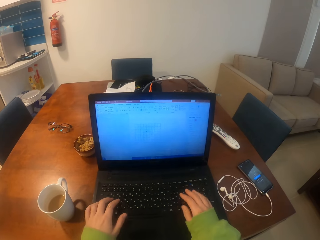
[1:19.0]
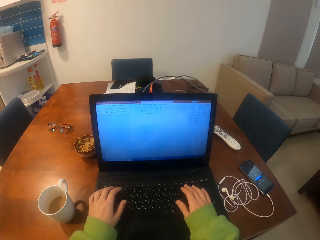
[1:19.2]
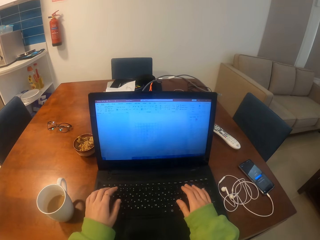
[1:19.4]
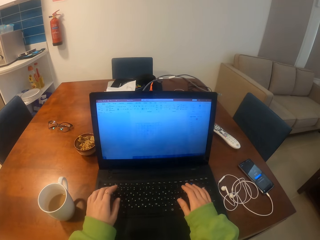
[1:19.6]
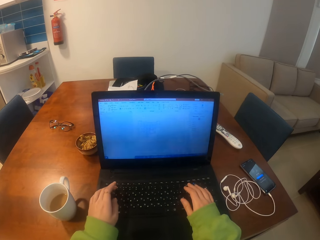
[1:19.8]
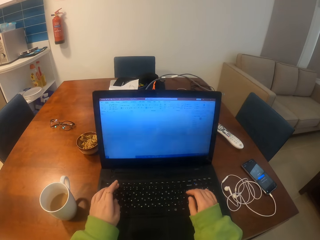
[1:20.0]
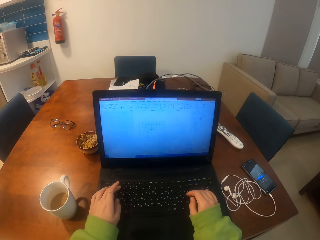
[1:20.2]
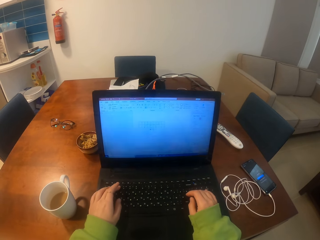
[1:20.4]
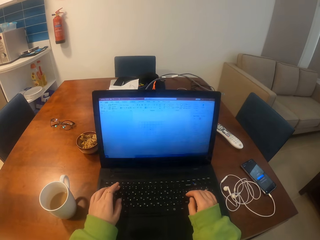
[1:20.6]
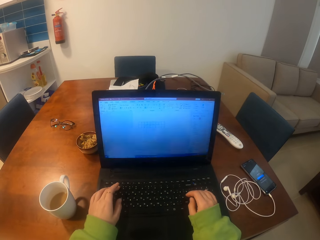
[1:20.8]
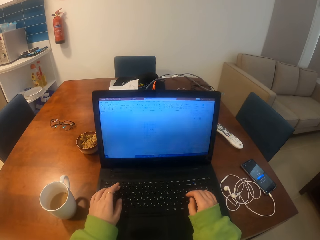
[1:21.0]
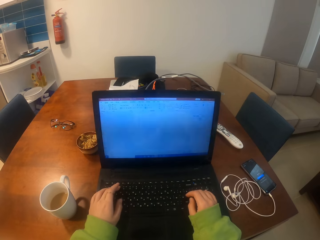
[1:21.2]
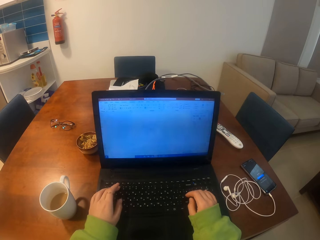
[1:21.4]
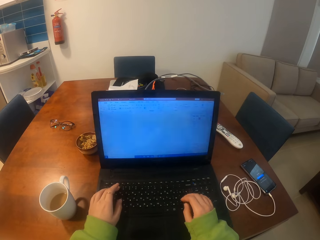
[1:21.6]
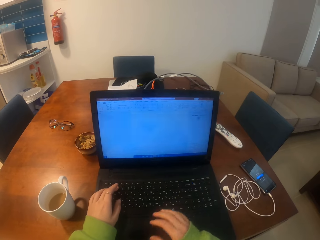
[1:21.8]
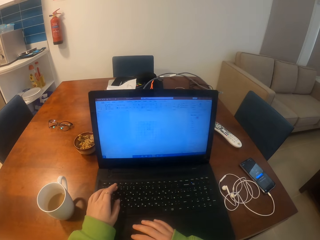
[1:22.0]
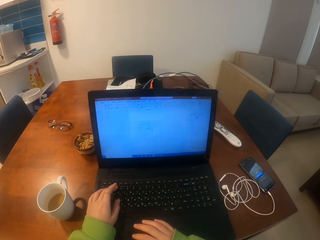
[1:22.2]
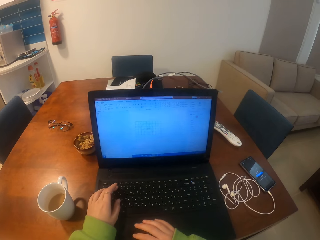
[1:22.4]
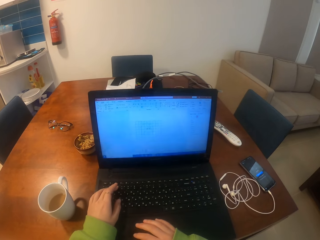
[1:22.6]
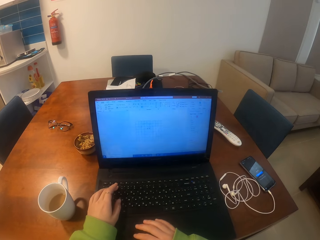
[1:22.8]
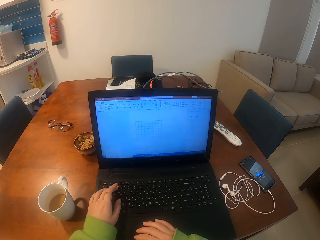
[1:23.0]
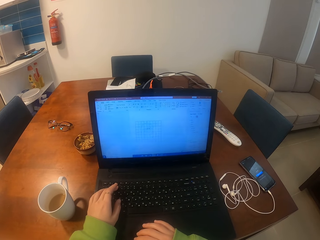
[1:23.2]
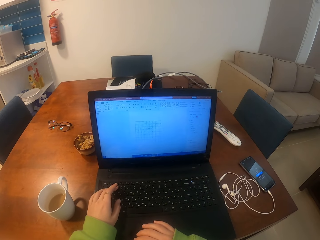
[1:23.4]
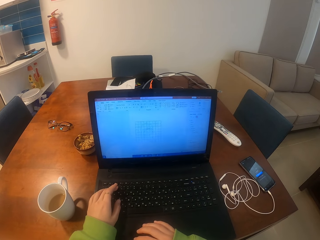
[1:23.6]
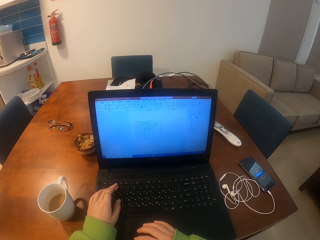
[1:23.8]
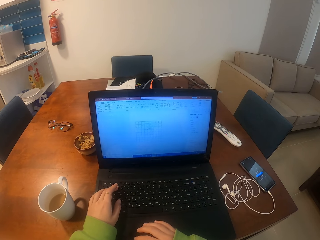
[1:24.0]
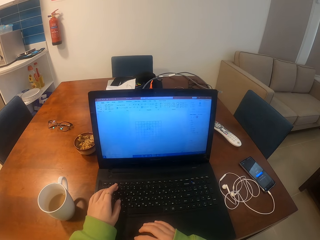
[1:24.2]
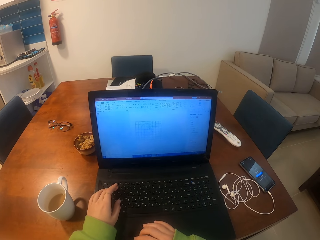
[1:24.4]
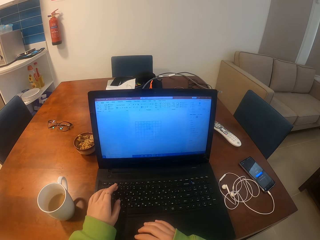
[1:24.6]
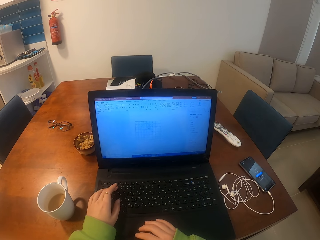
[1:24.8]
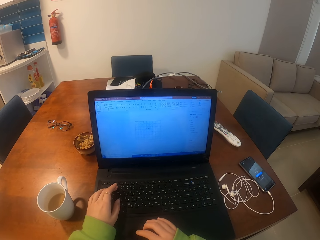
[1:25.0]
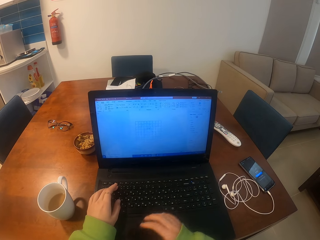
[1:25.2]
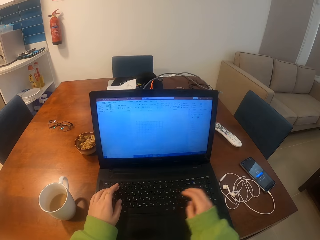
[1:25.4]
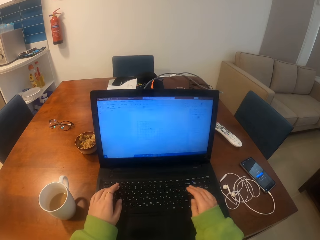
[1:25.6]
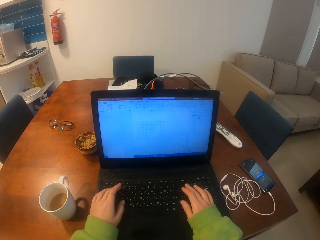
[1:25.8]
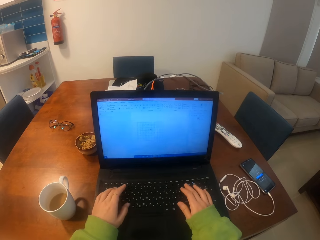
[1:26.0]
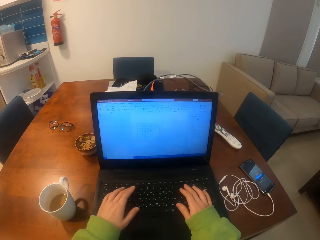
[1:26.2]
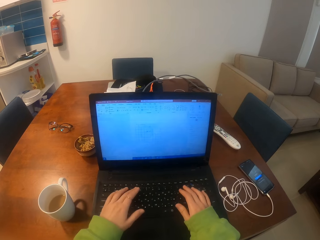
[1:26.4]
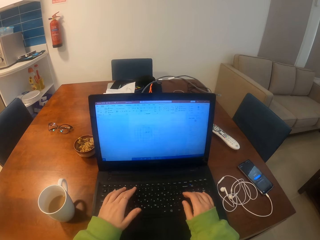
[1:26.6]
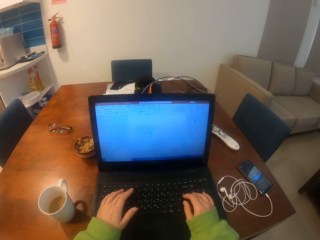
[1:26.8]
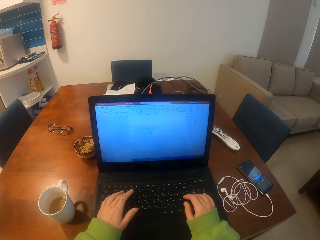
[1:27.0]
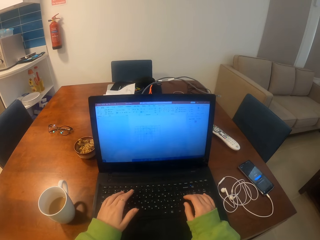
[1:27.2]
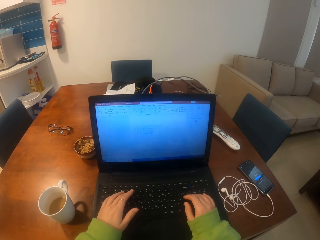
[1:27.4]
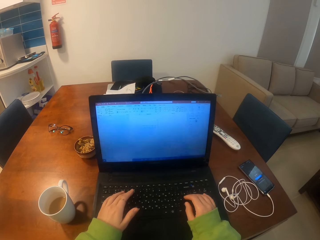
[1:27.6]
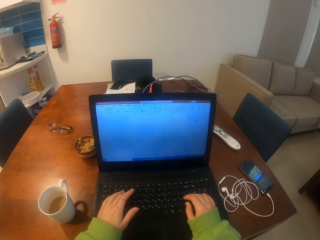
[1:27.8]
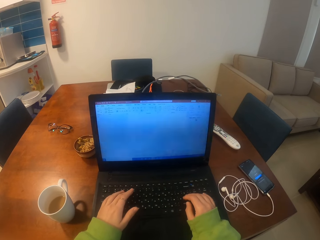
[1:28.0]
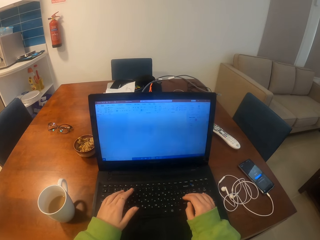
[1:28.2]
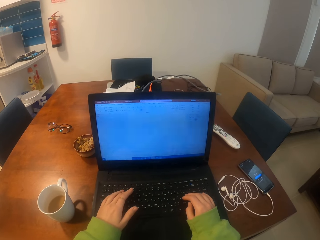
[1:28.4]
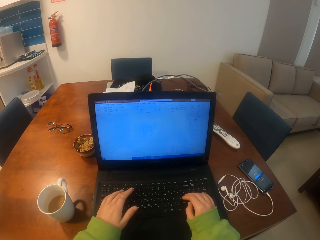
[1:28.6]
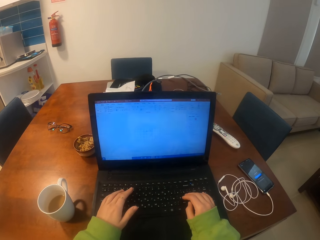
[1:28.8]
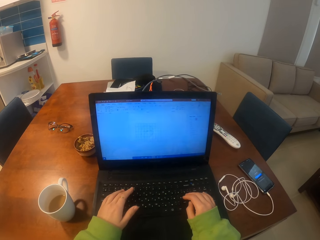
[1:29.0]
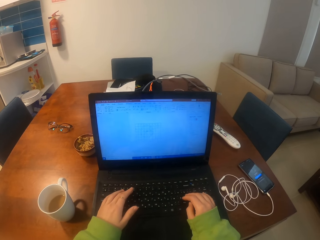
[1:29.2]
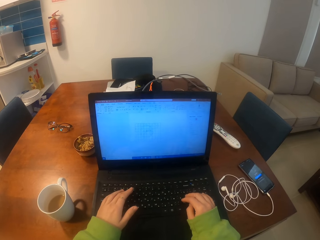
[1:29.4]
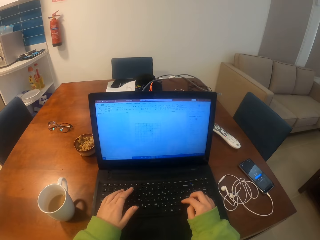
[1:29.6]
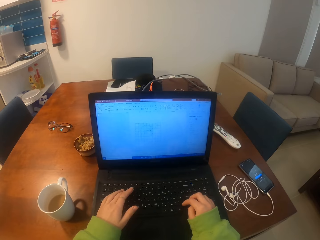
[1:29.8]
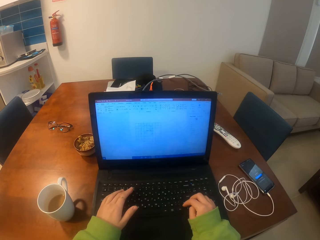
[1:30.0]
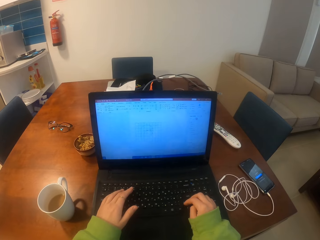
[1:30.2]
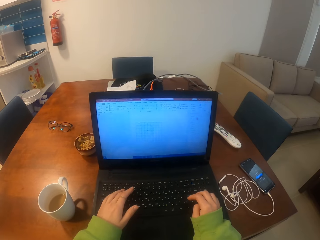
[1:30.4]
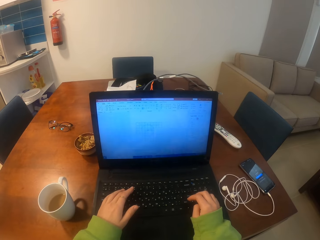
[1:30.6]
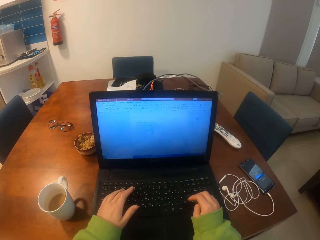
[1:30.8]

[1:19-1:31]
The camera wearer looks at a laptop. She operates the laptop with her hands. She looks at the laptop.

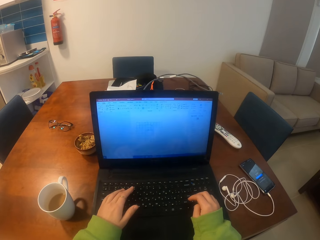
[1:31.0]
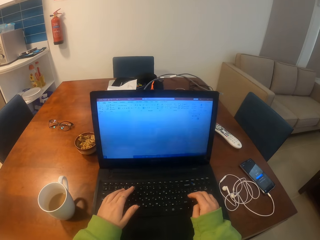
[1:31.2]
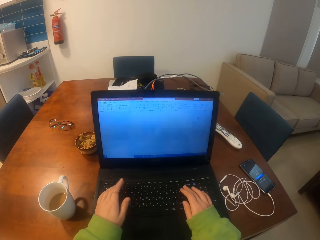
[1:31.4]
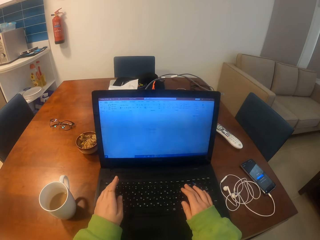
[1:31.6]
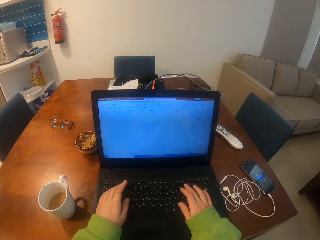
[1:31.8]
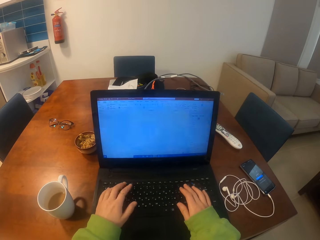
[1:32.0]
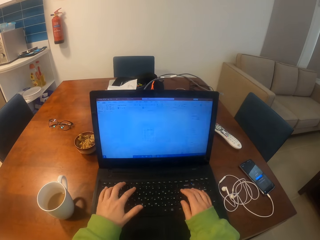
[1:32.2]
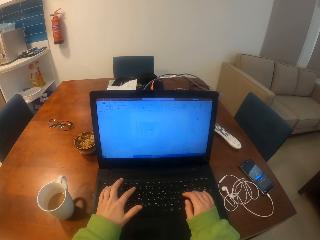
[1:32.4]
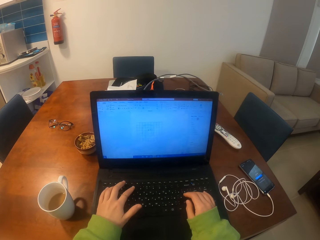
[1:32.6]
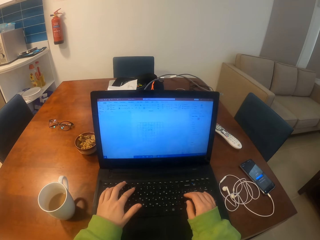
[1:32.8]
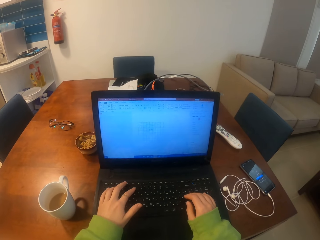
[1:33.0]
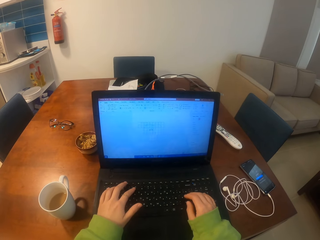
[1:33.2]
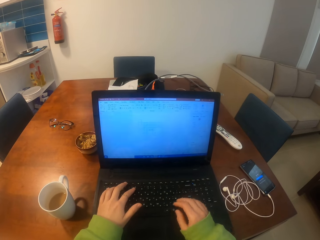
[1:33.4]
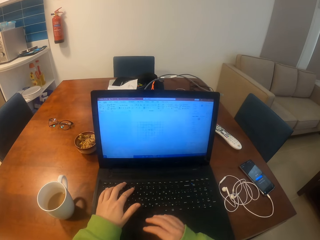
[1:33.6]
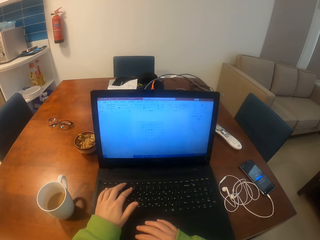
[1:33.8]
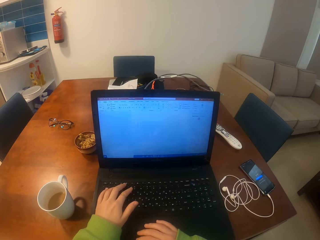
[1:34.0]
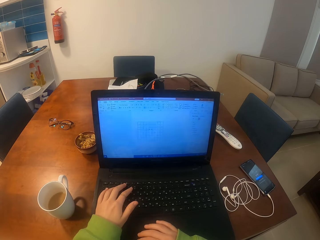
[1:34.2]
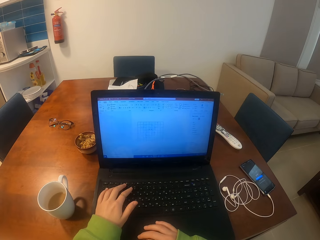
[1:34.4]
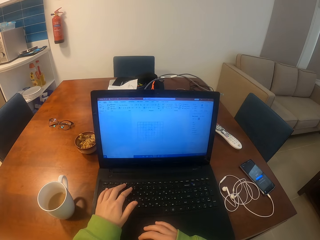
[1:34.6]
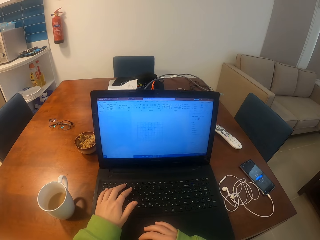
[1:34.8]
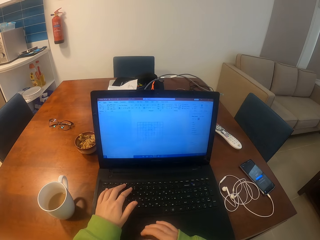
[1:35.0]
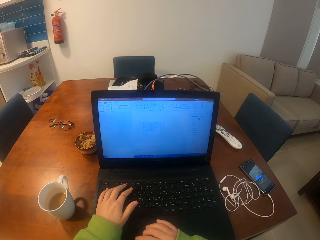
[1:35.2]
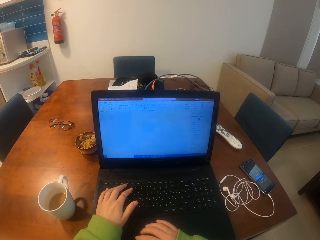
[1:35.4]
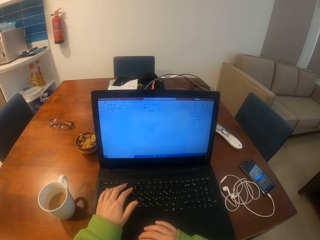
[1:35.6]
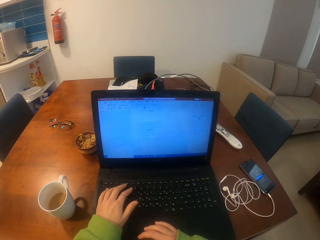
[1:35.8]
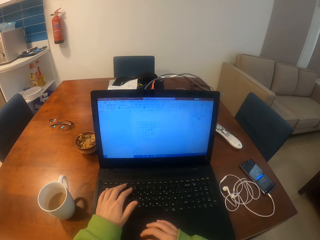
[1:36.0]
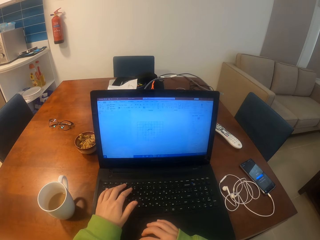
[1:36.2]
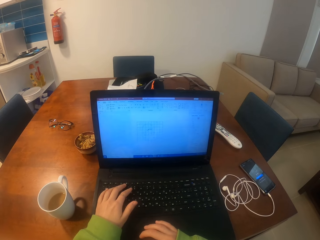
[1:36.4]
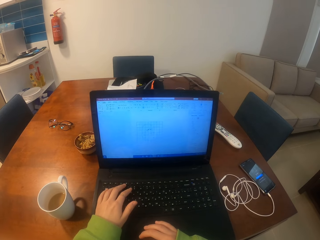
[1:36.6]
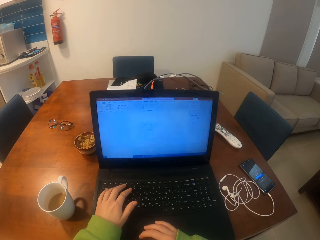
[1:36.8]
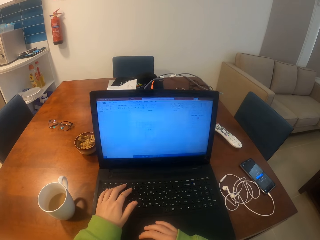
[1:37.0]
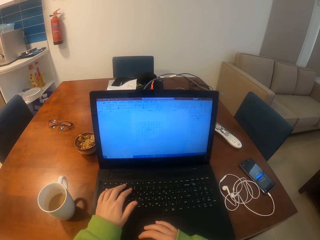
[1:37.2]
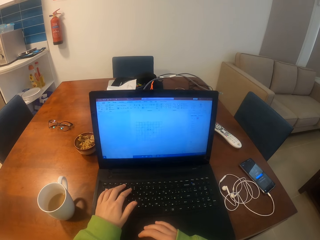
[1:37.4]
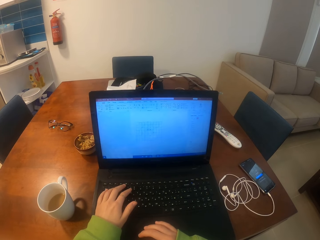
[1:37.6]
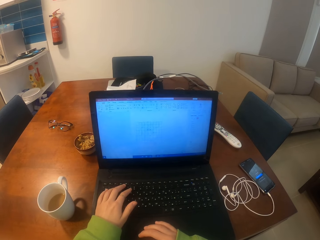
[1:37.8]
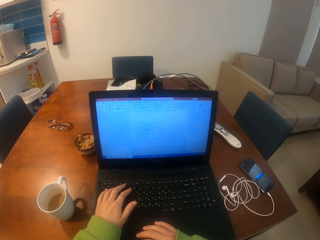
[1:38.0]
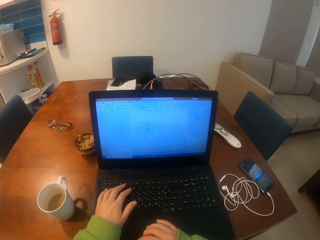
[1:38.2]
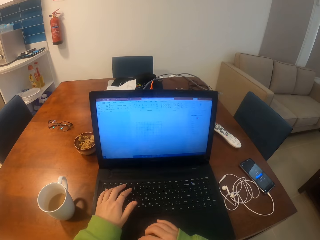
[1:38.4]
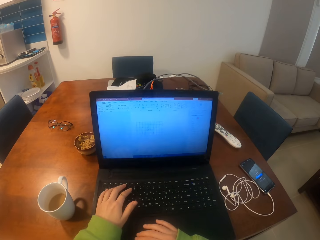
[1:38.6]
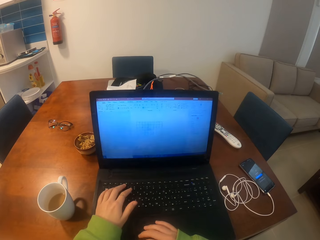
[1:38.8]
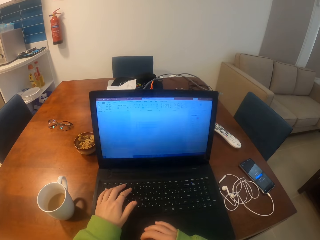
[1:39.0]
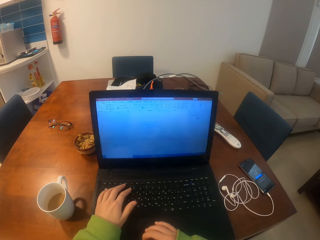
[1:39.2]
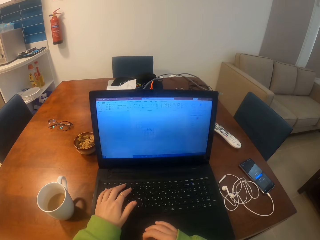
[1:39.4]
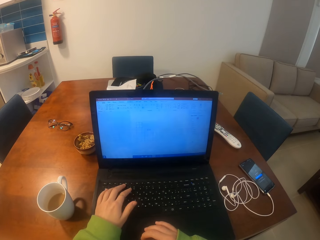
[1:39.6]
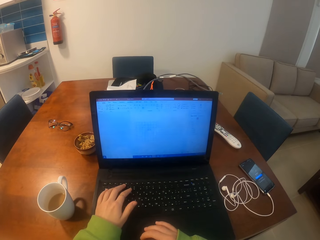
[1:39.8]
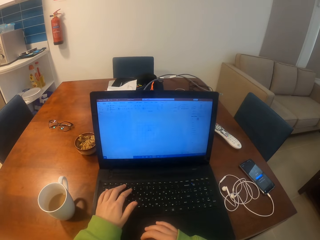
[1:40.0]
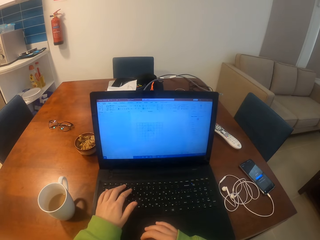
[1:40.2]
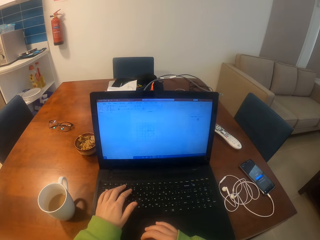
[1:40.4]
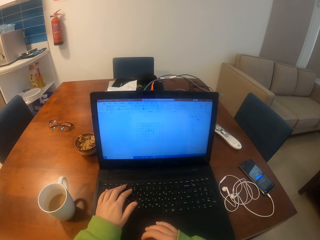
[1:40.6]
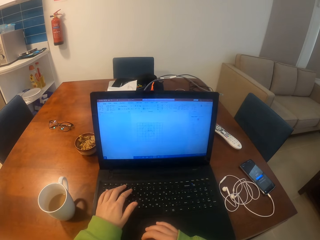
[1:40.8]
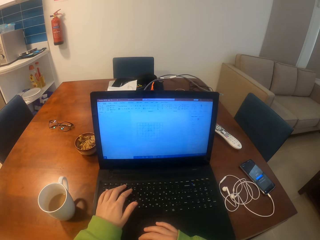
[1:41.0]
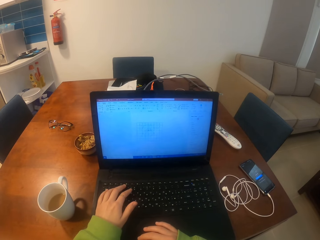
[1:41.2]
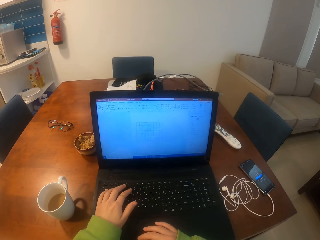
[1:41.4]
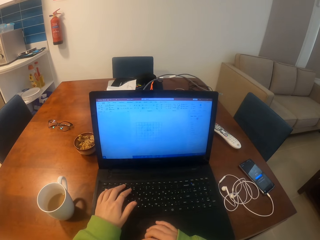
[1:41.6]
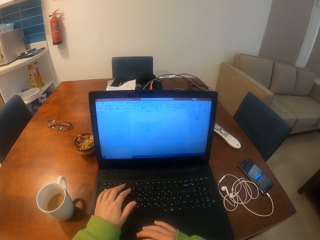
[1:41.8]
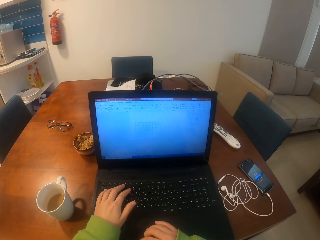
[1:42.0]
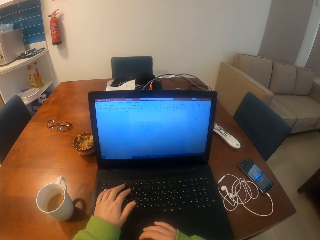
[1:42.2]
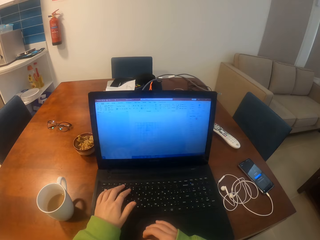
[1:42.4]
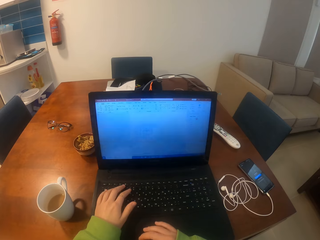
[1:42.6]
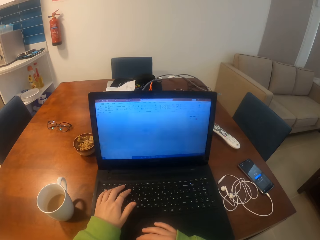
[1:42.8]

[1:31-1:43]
The camera wearer operates a laptop with her hands.
